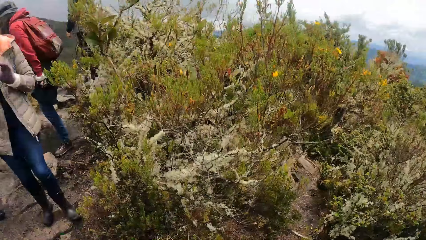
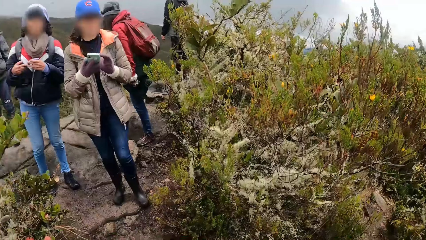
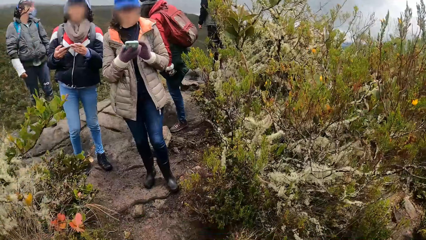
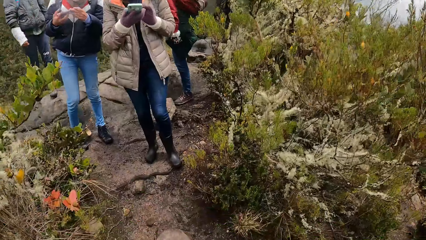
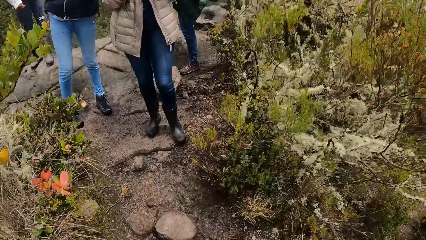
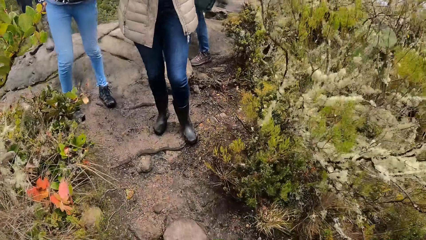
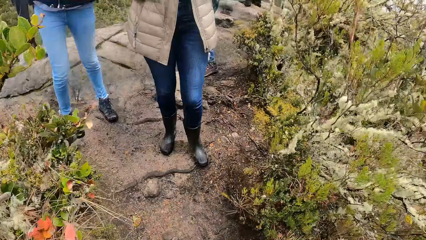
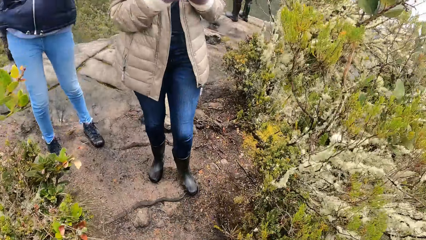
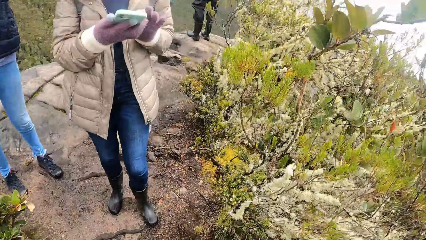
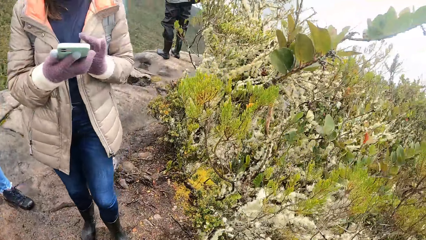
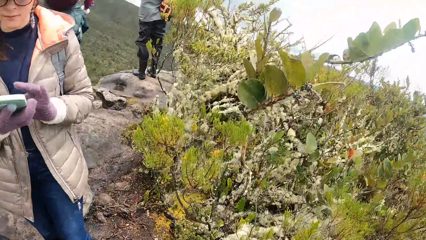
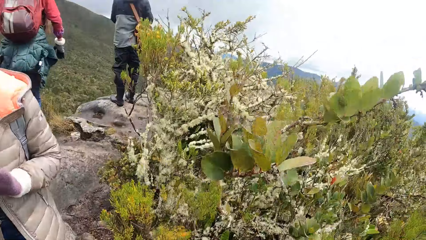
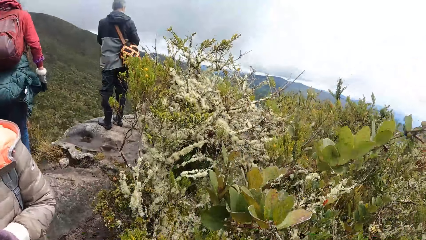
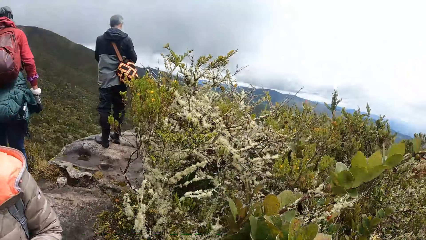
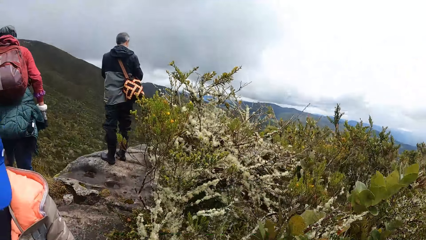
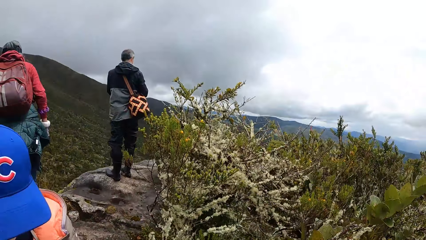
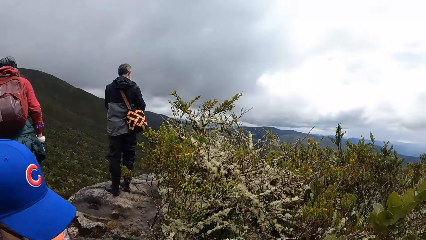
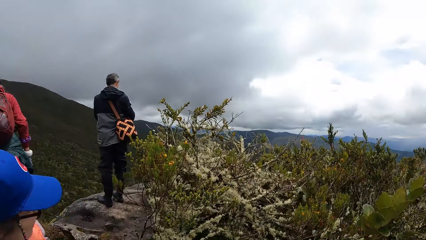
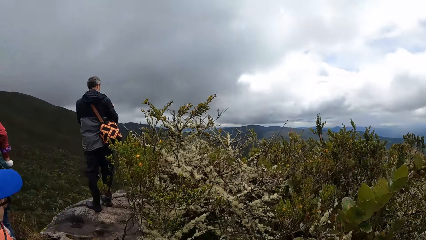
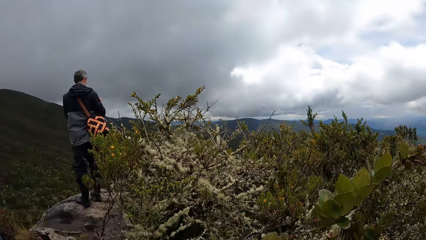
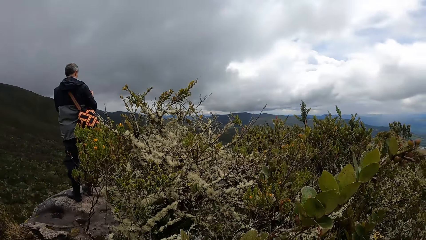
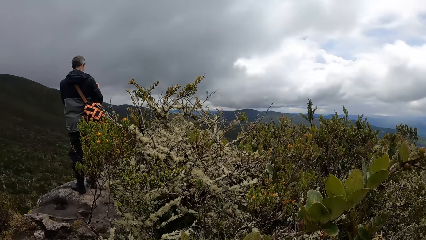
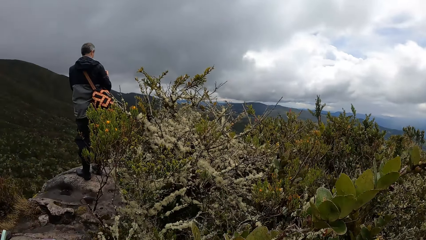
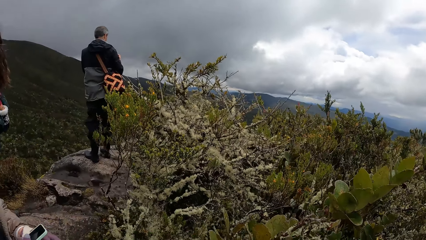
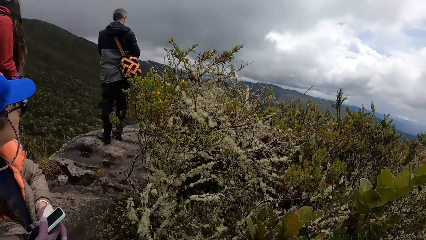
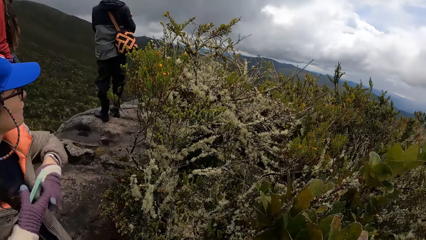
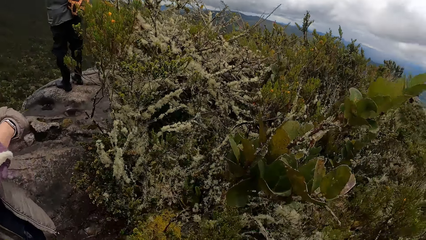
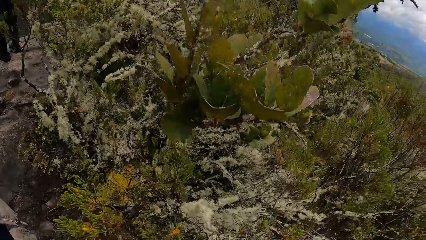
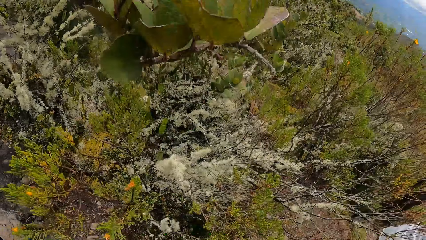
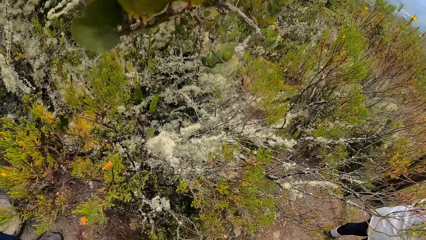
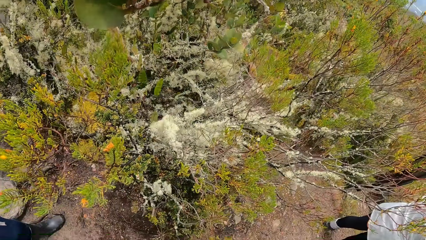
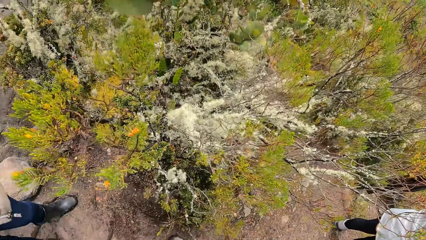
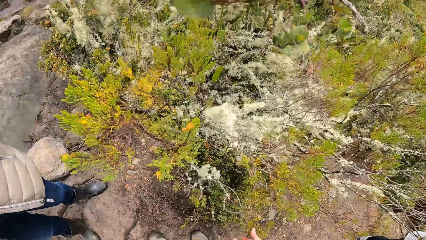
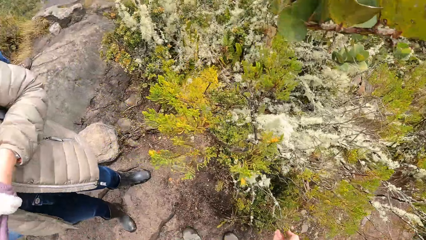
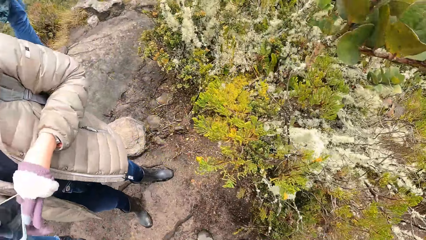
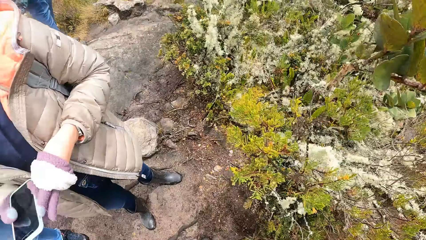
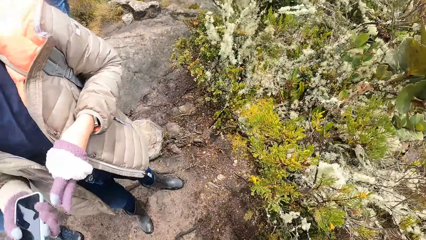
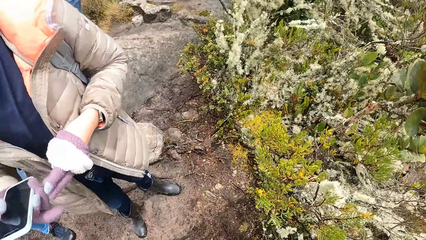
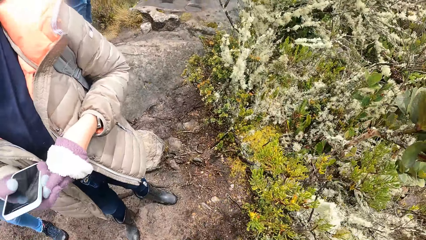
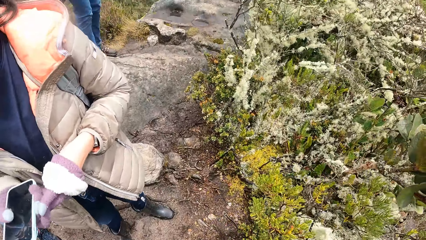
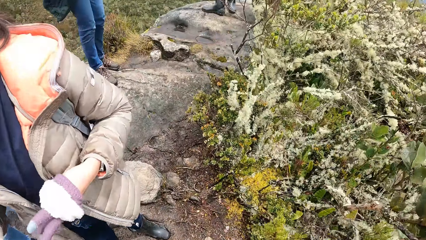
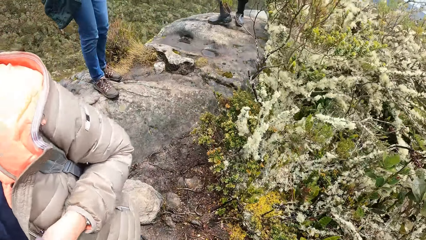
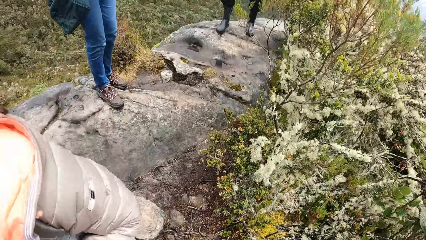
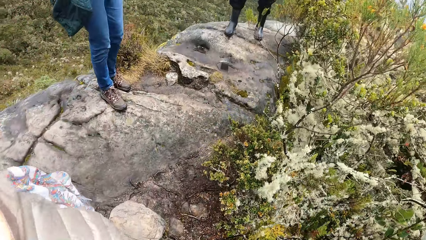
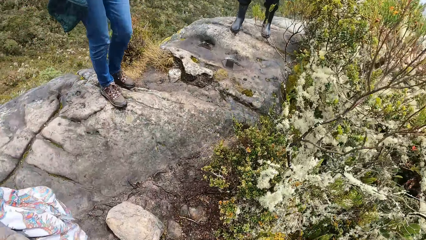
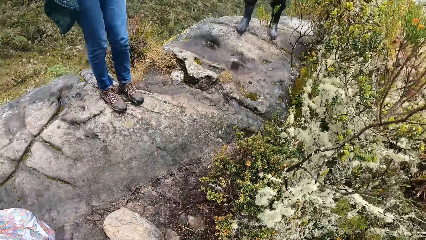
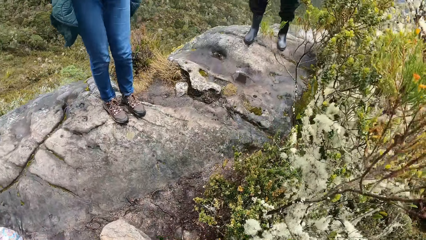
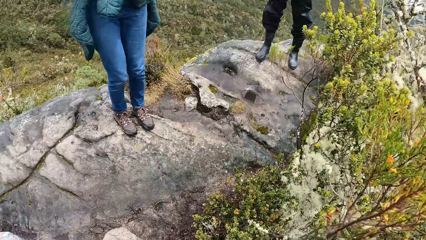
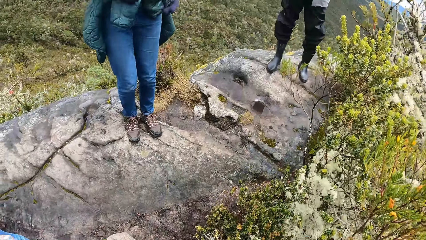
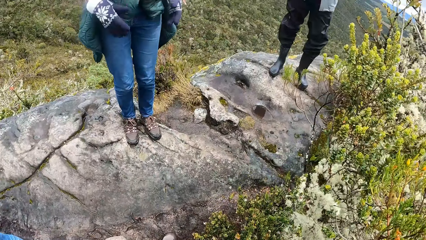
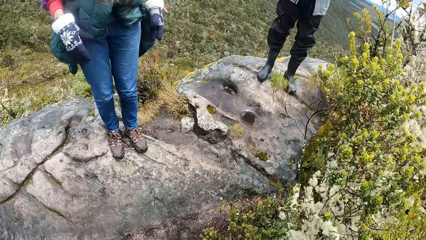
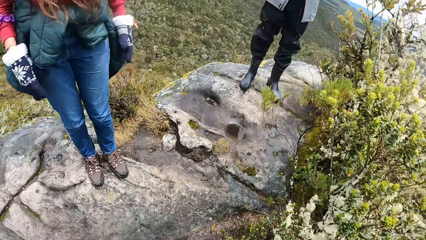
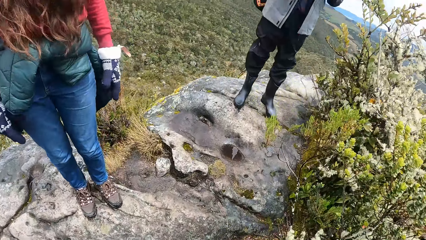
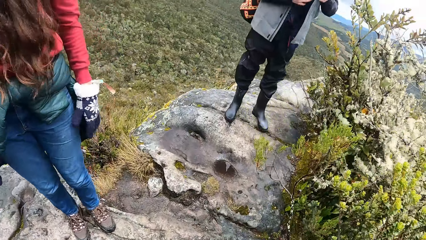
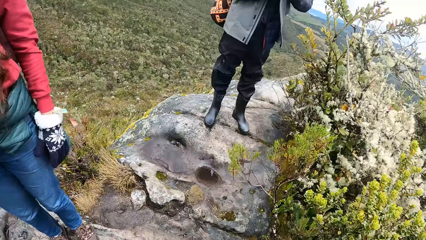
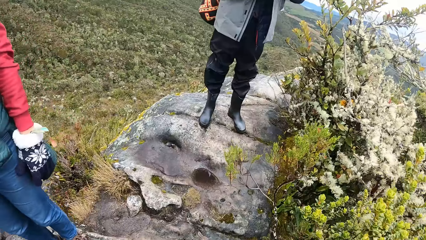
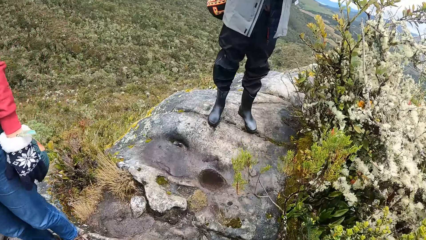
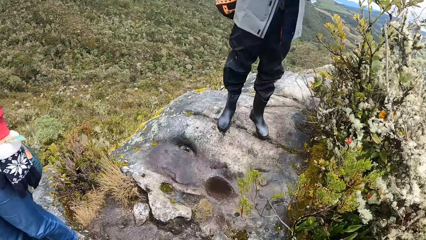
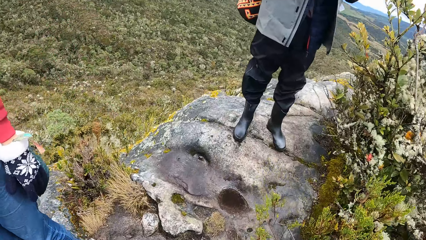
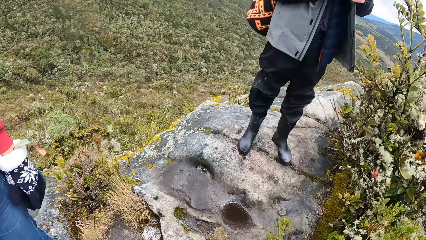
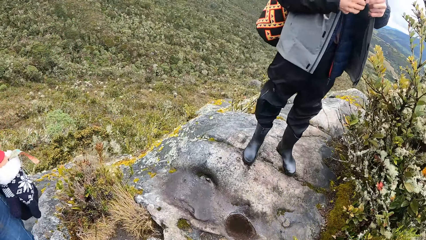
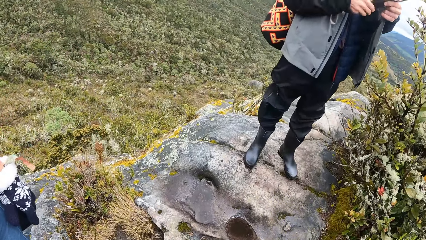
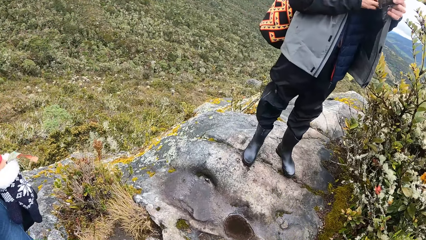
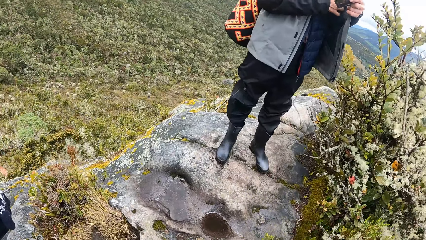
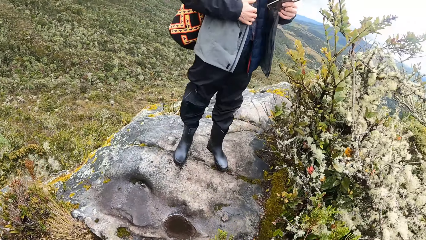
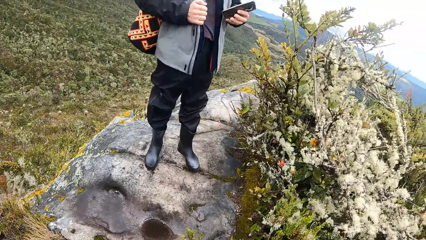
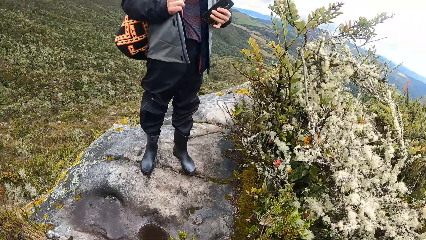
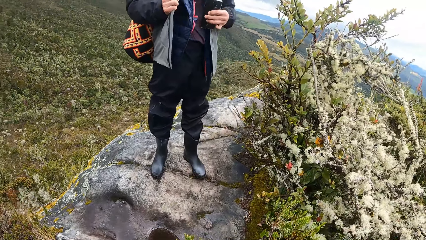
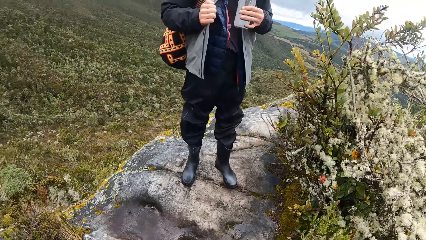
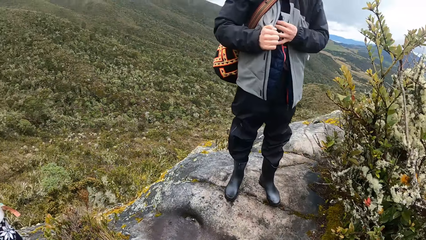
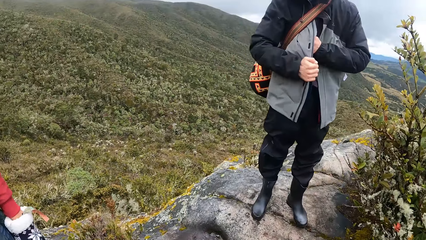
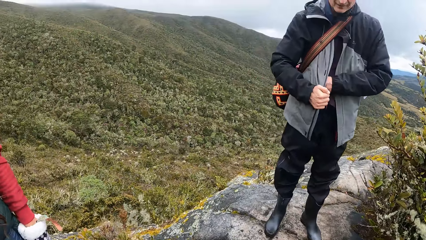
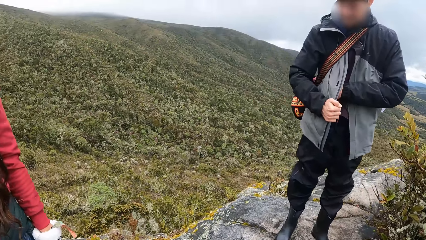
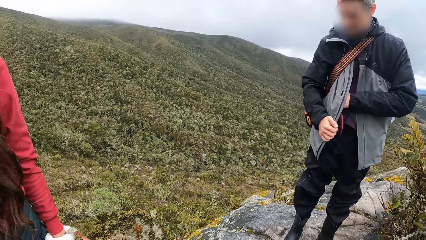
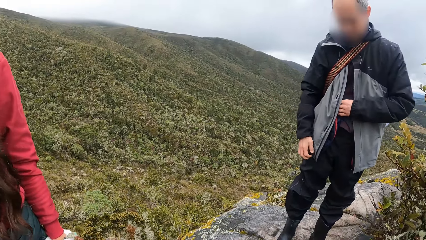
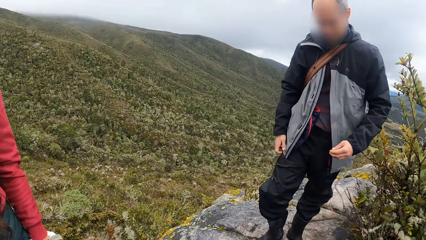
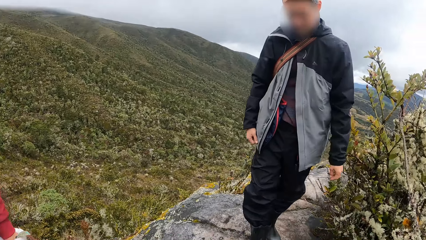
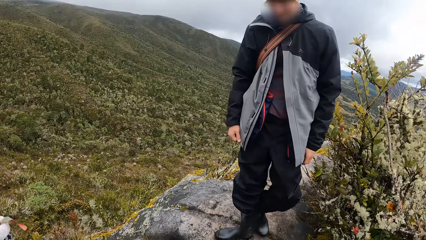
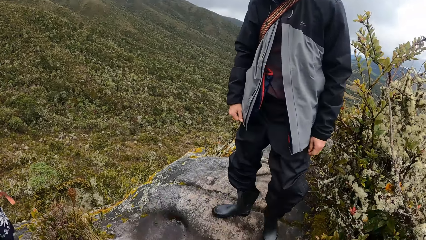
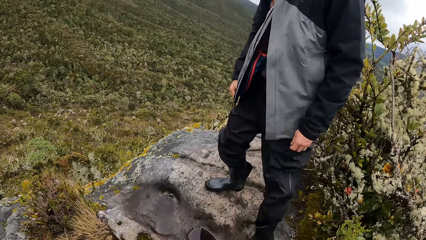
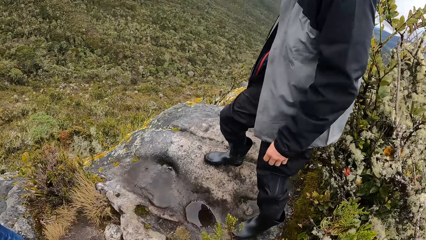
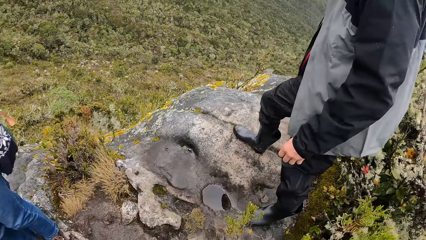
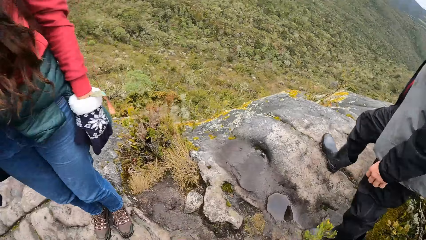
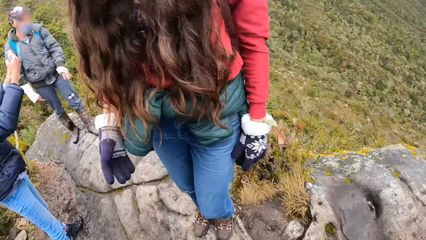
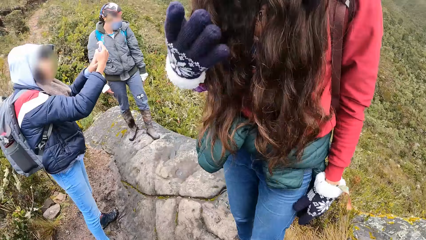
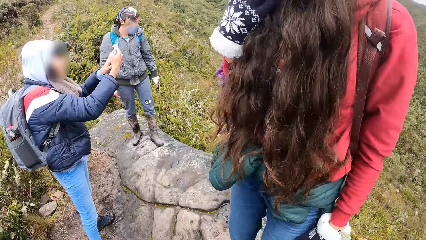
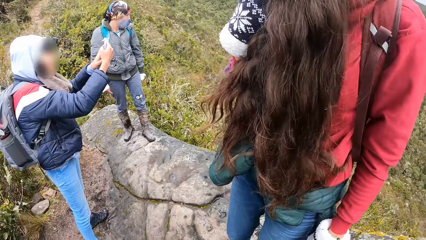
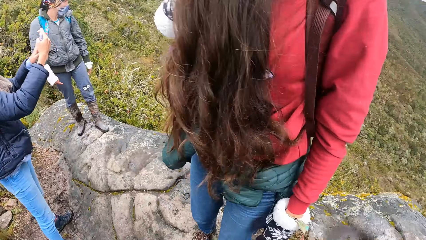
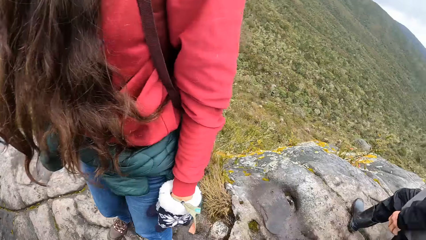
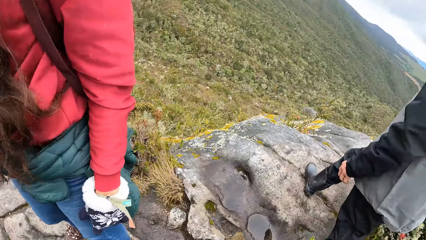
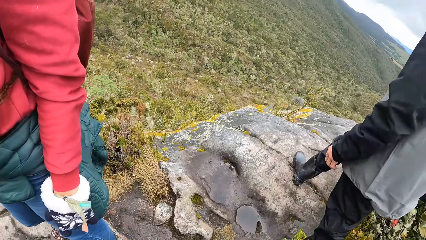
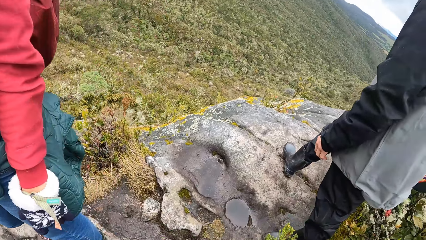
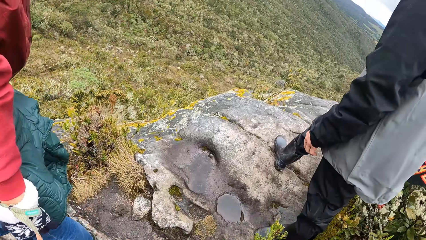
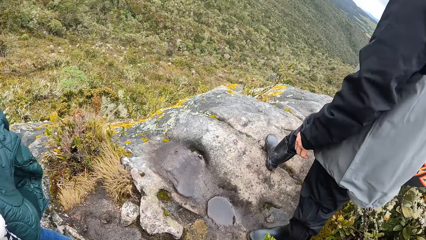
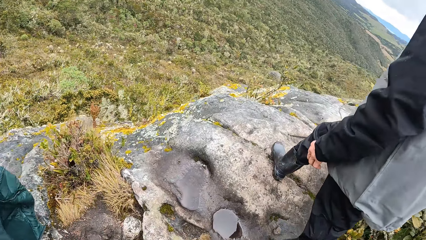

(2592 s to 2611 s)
The camera wearer walks up a rock in the park. A woman pulls off a glove from her left hand with her right hand. The camera wearer looks around. They move in the park. A man dips his right hand in his jacket. He holds the jacket with his right hand. He puts a phone in his right hand in the jacket. The camera wearer looks around. The woman takes pictures with the phone in her hands. Another woman scratches her face with her gloved right hand.
